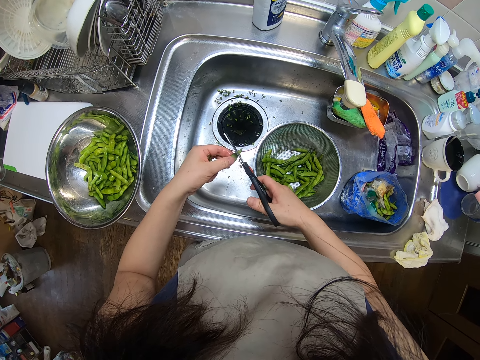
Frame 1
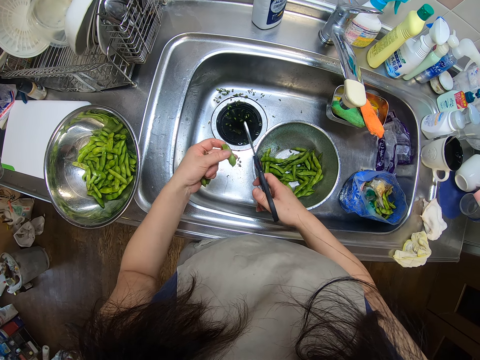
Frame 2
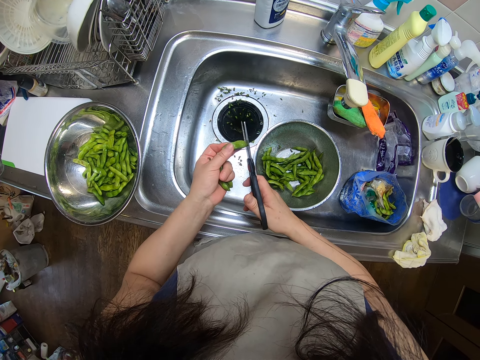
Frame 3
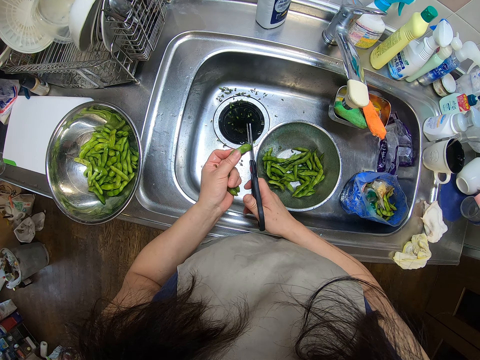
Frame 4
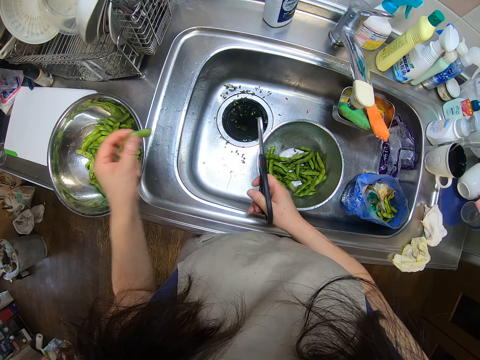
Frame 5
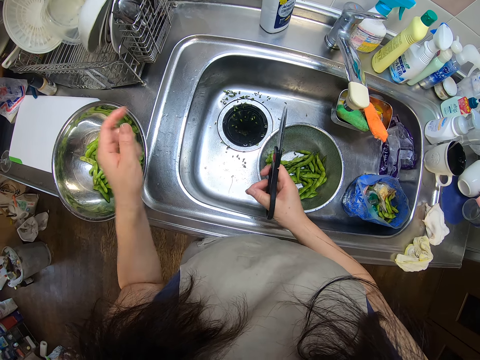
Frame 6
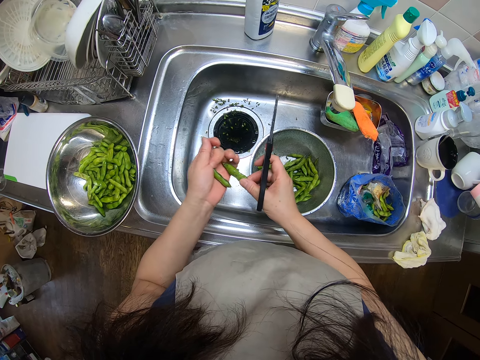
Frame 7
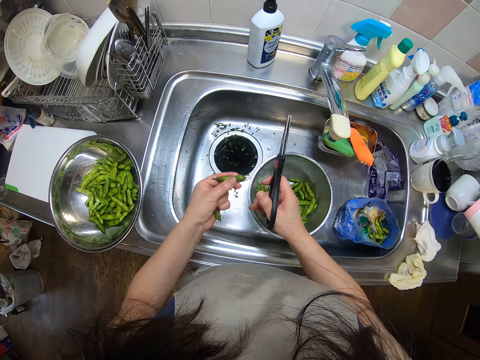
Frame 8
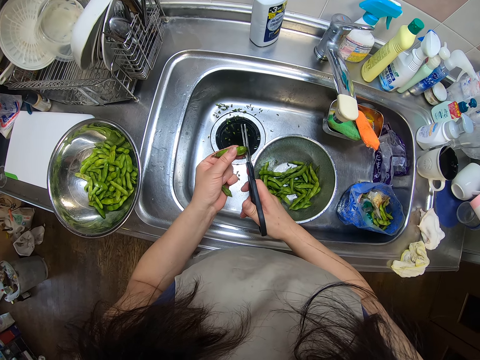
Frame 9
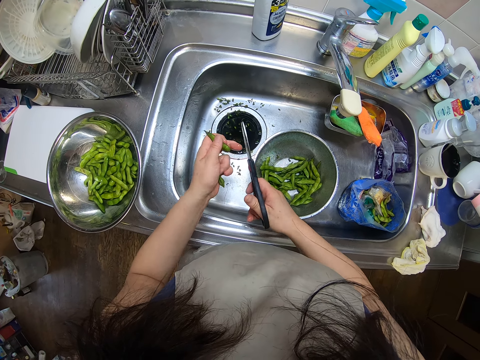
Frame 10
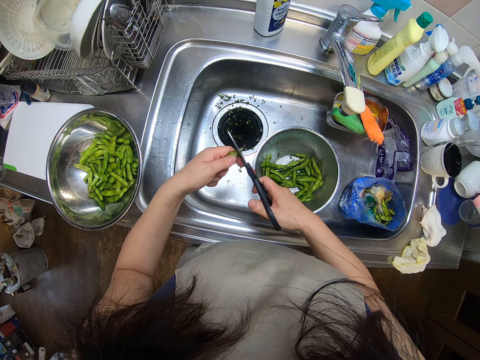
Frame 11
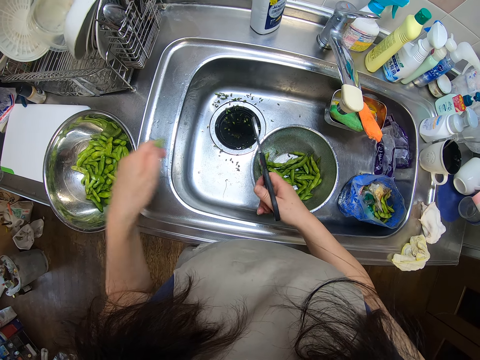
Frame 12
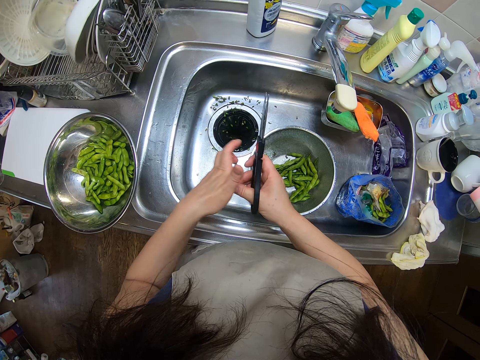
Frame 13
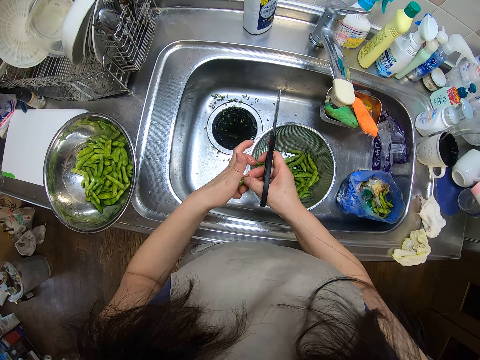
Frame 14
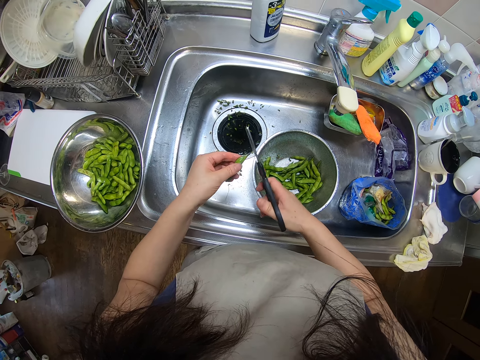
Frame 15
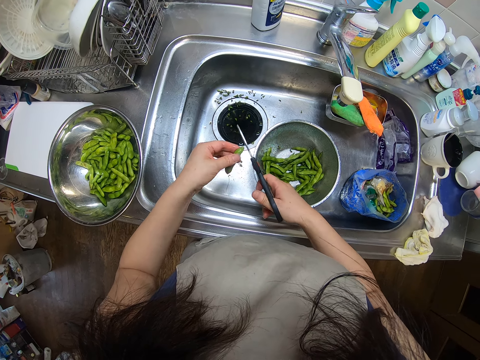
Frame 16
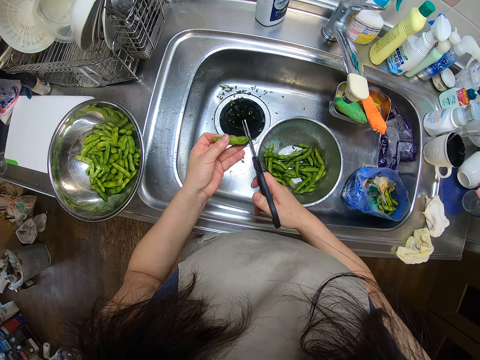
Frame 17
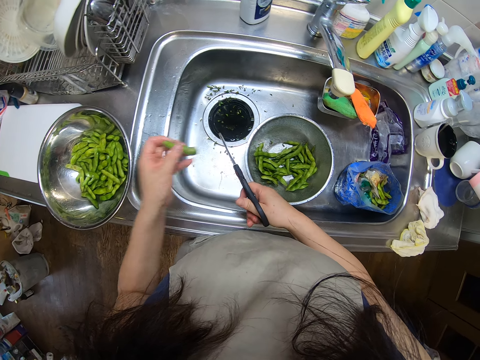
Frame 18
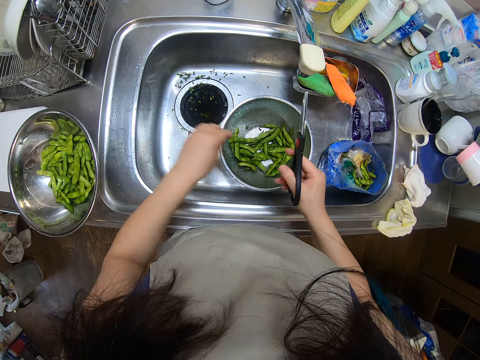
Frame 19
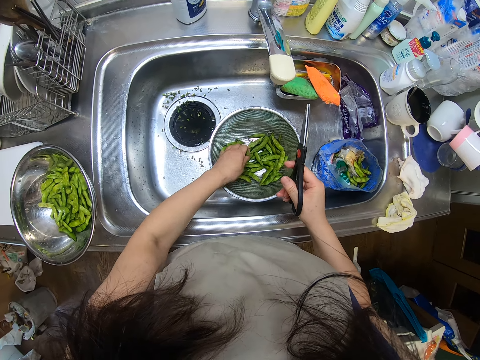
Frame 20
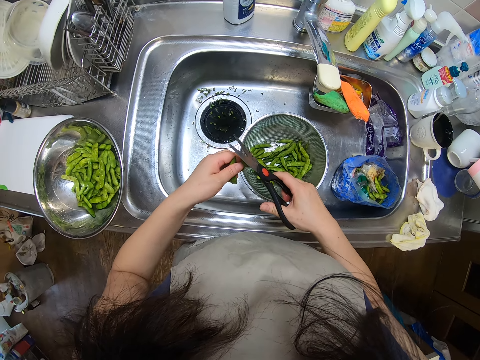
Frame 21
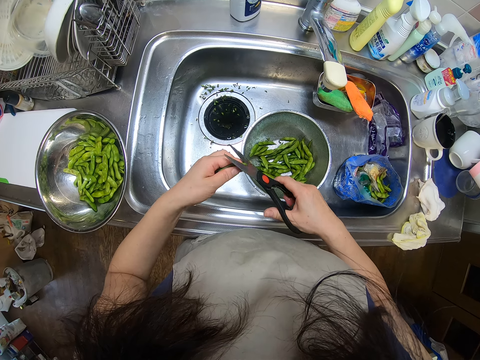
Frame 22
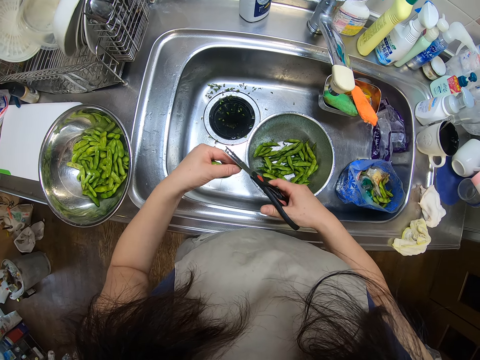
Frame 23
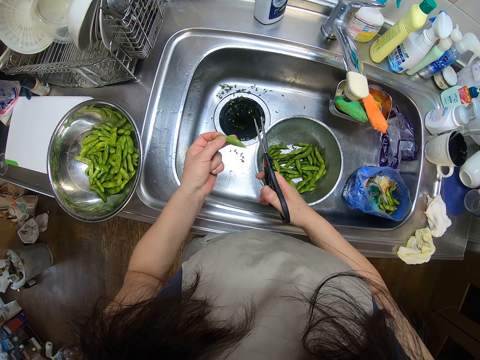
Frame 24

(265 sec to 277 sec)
The camera wearer cuts the edges of the green bean or pea pod with the scissors in her right hand. She drops the bean in the bowl on the kitchen sink with her left hand. She holds the pea pod. She cuts the edges of the green bean with the scissors in her right hand. She drops the bean in the bowl on the kitchen sink with her left hand. She holds the pea pod. She cuts the edges of the green bean with the scissors in her right hand. She drops the bean in the bowl on the kitchen sink with her left hand. She picks the green beans from the sieve in the kitchen sink with her left hand. She cuts the edges of the green bean with the scissors in her right hand.

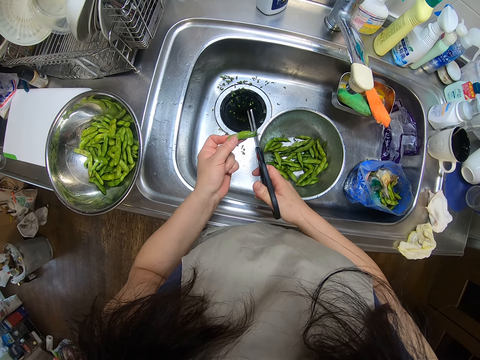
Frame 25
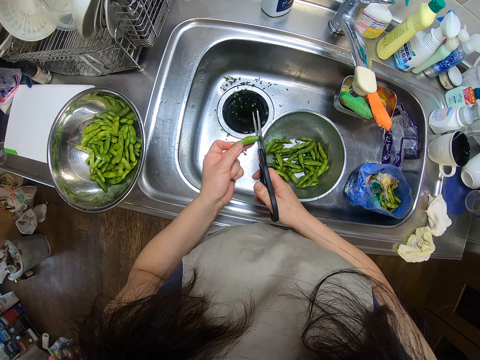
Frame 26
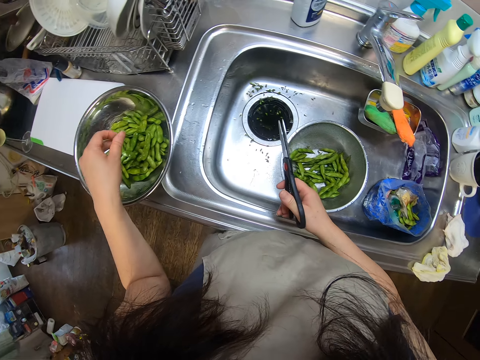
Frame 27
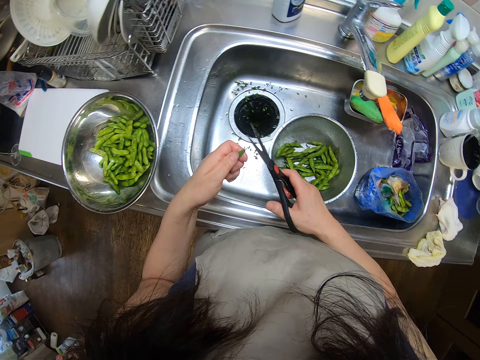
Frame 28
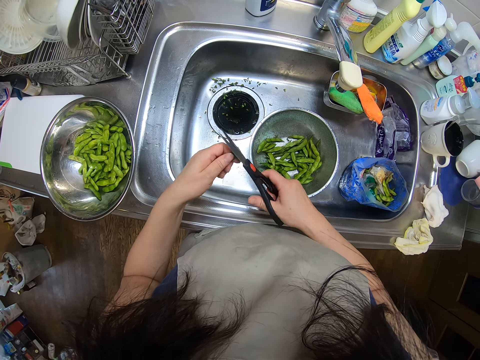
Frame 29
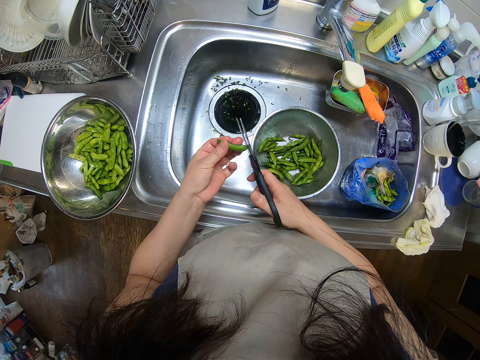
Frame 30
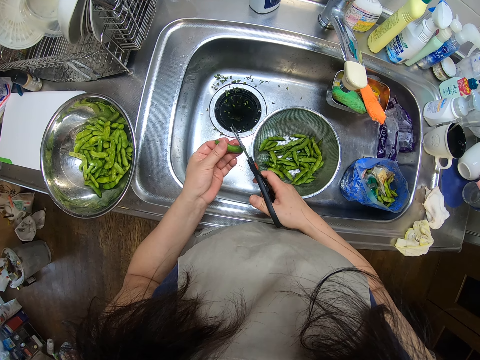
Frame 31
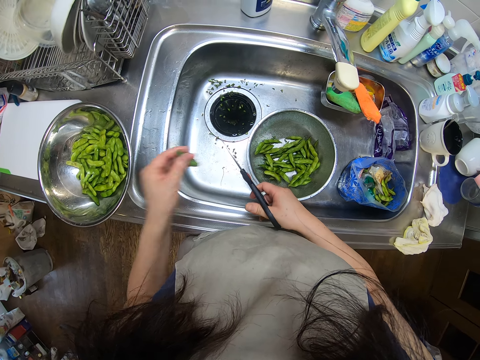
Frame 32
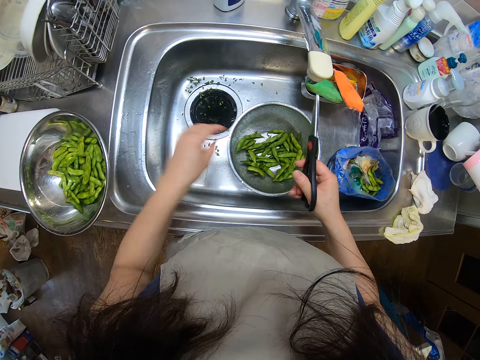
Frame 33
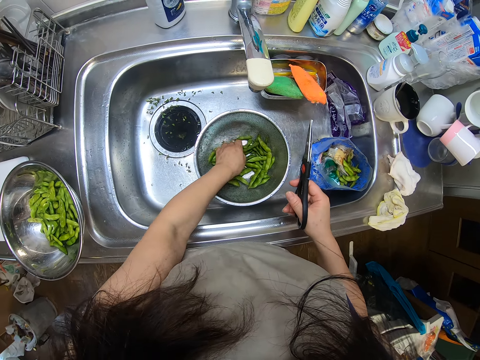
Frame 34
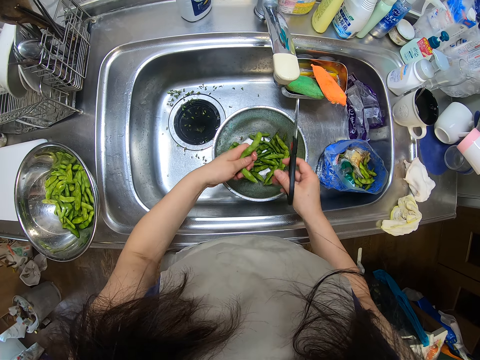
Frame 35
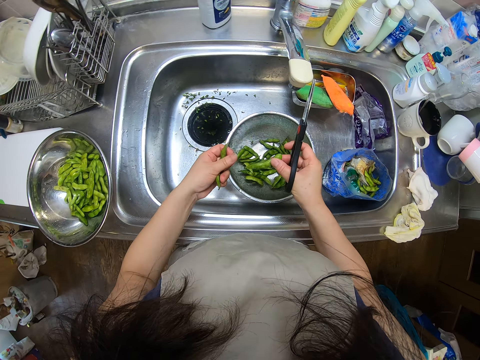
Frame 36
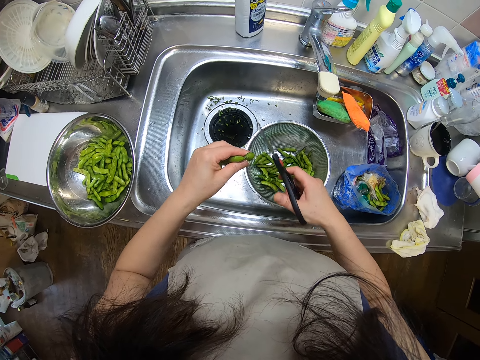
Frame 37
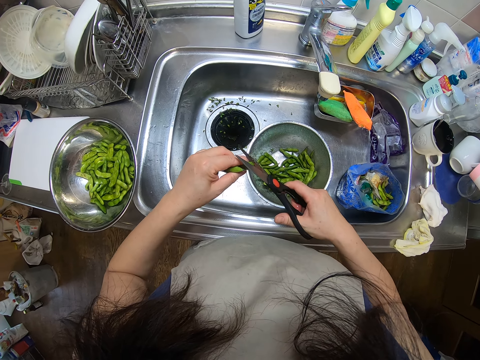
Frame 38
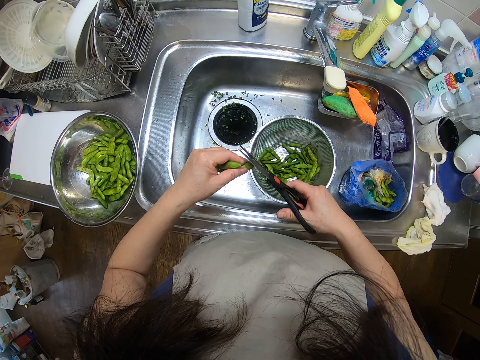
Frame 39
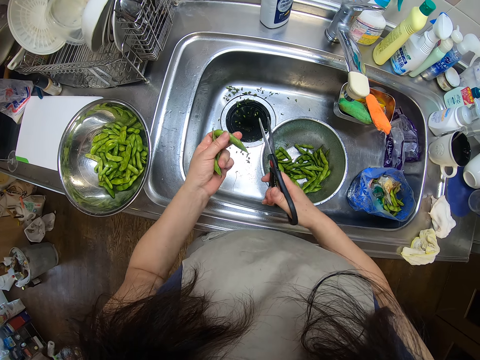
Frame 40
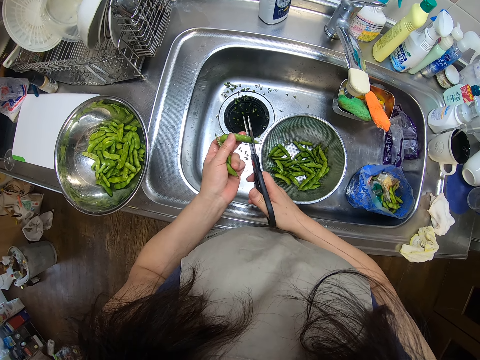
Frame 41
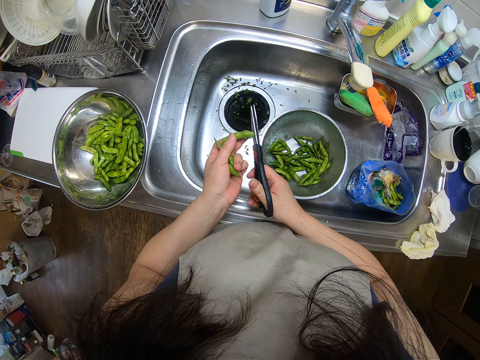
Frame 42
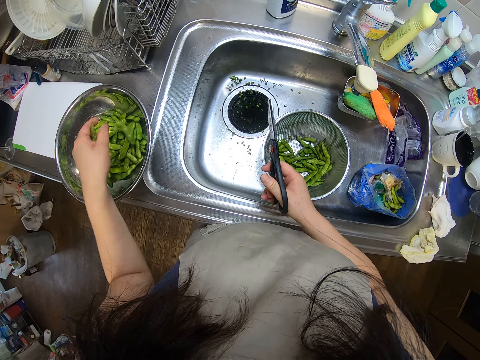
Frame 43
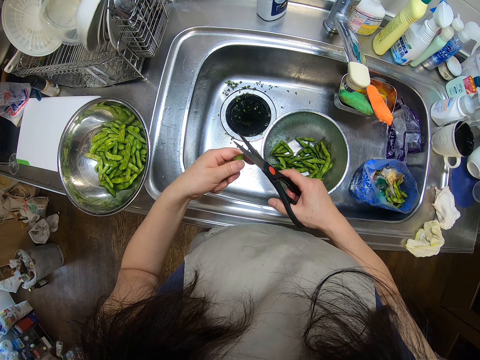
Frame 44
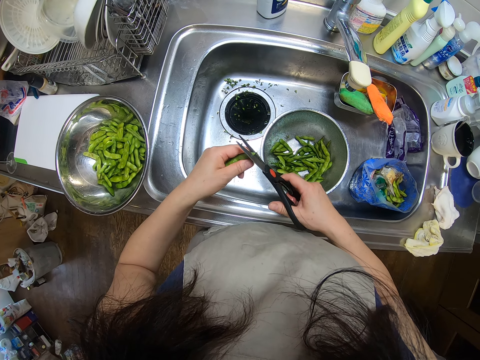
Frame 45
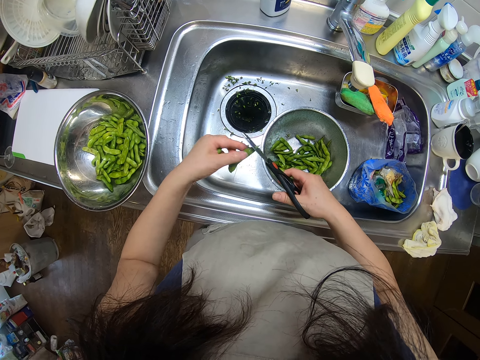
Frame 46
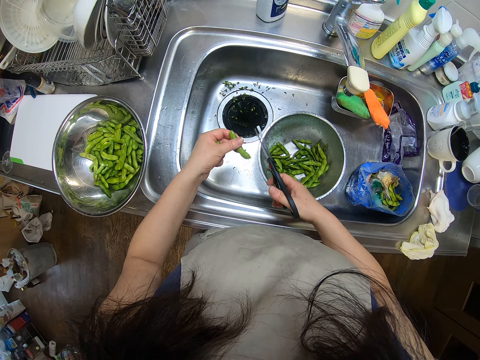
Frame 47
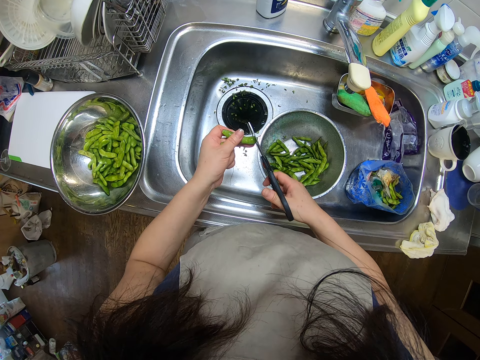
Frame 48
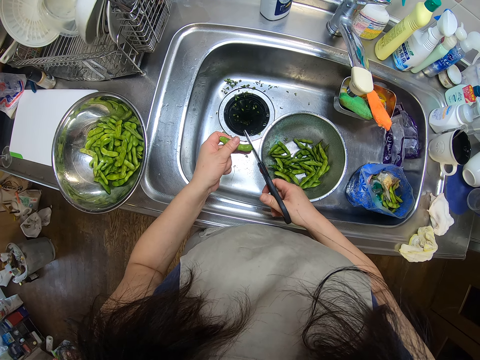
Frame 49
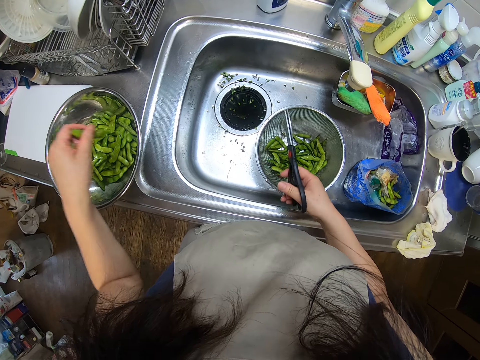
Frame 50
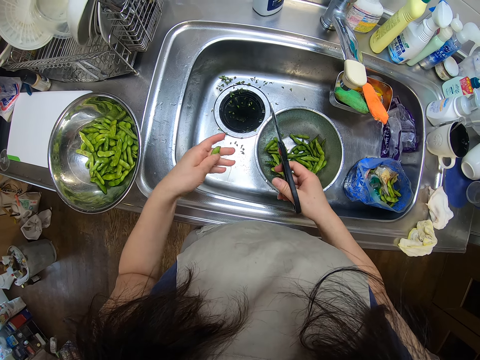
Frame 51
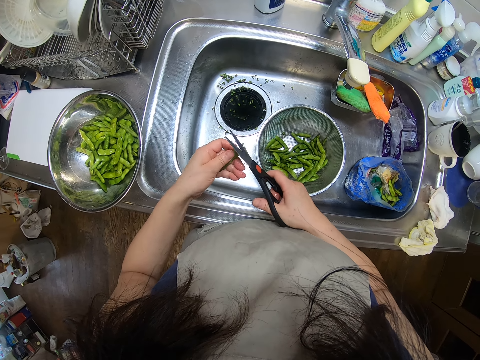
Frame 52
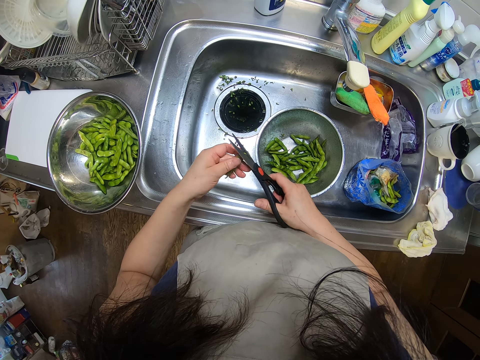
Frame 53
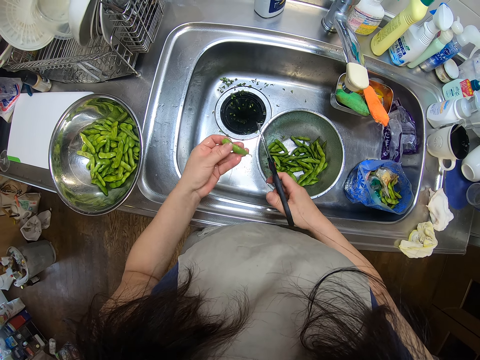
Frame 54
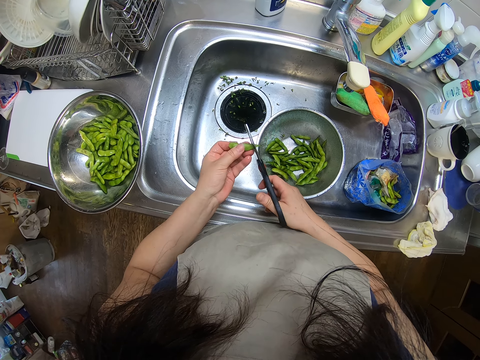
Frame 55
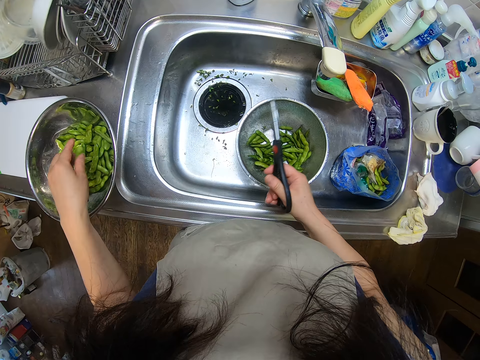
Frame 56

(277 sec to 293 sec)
The camera wearer drops the bean or pea pod in the bowl on the kitchen sink with her left hand. She cuts the edges of the green bean with the scissors in her right hand. She drops the bean in the bowl on the kitchen sink with her left hand. She picks the green beans from the sieve in the kitchen sink with her left hand. She holds the pea pod. She cuts the edges of the green bean with the scissors in her right hand. She drops the green bean in the sieve on the kitchen sink with her left hand. She cuts the edges of the green bean with the pair of scissors in her right hand. She drops the green bean in the sieve on the kitchen sink with her left hand. She cuts the edges of the green bean with the pair of scissors in her right hand. She drops the green bean in the sieve on the kitchen sink with her left hand.
